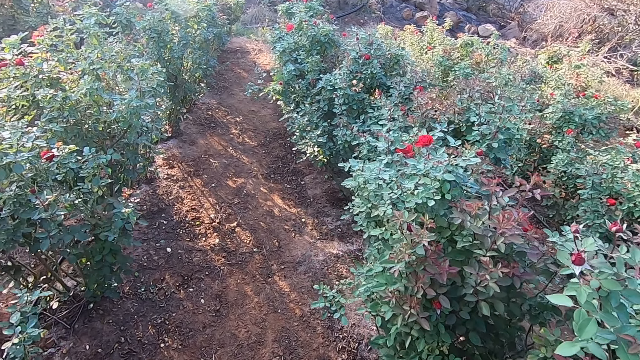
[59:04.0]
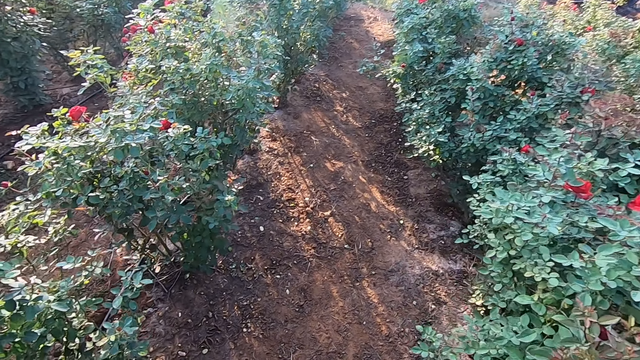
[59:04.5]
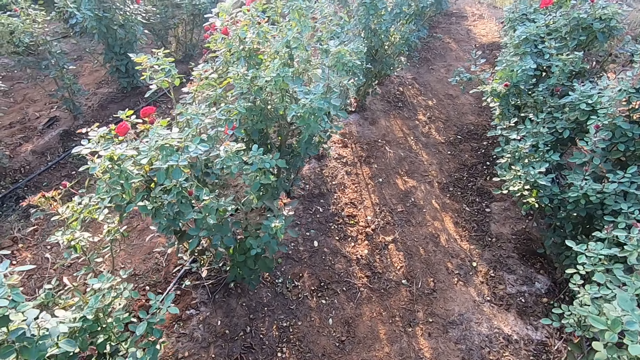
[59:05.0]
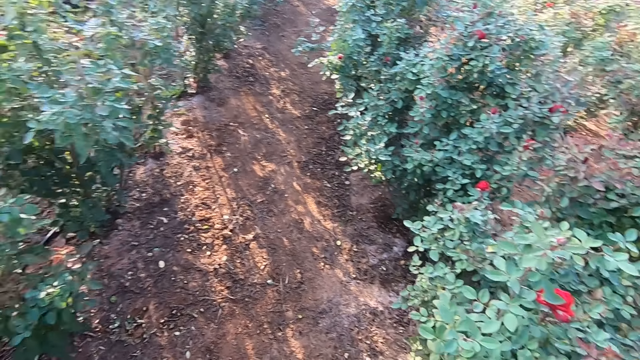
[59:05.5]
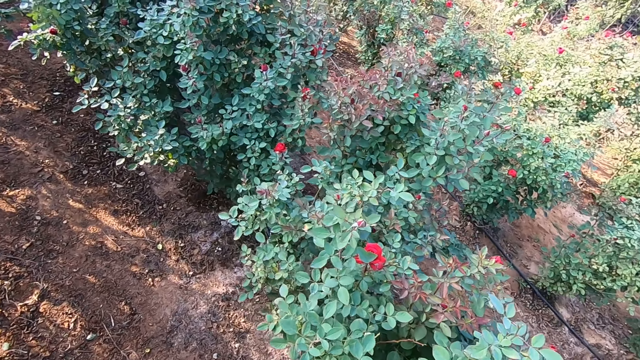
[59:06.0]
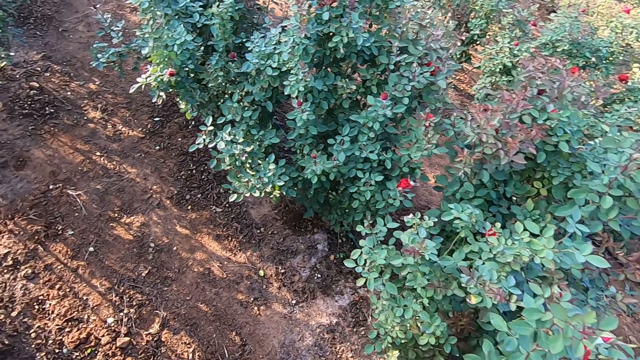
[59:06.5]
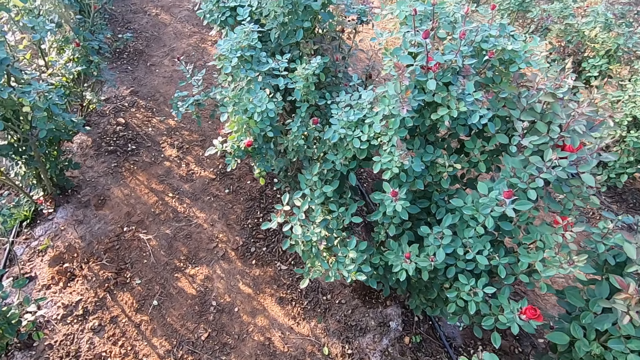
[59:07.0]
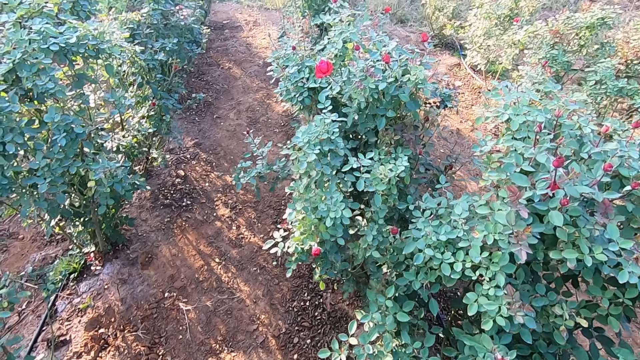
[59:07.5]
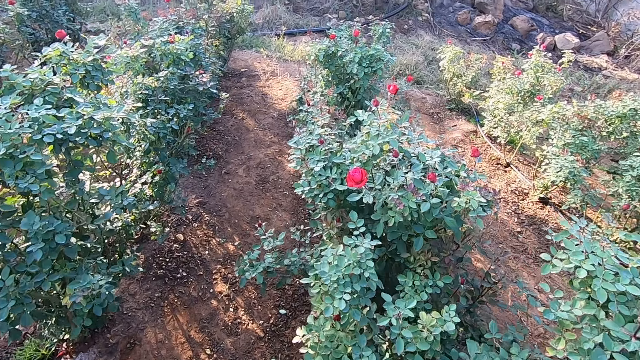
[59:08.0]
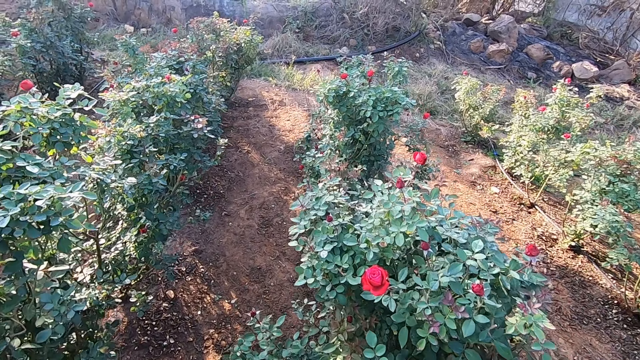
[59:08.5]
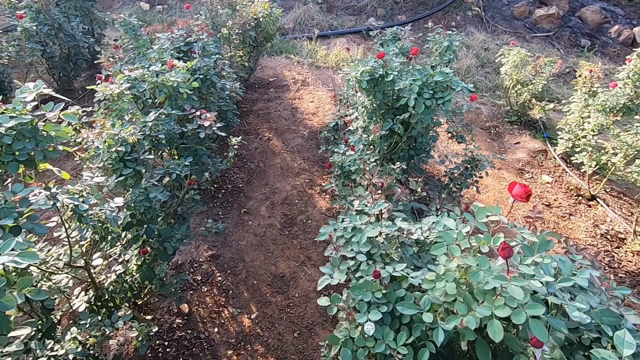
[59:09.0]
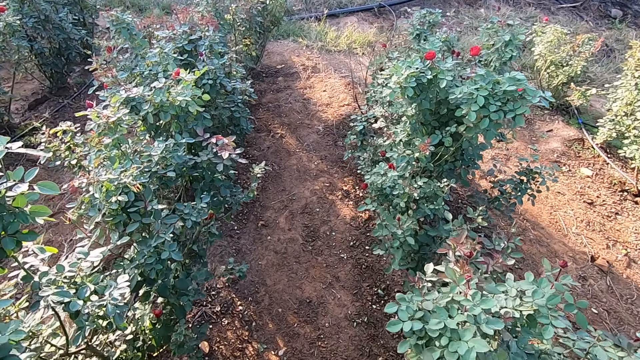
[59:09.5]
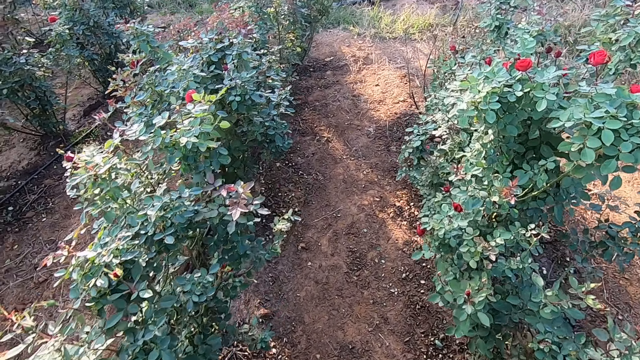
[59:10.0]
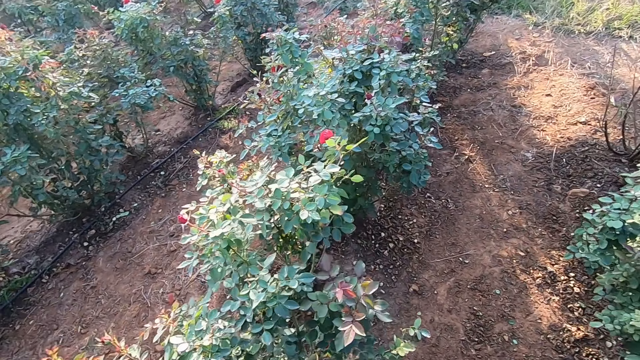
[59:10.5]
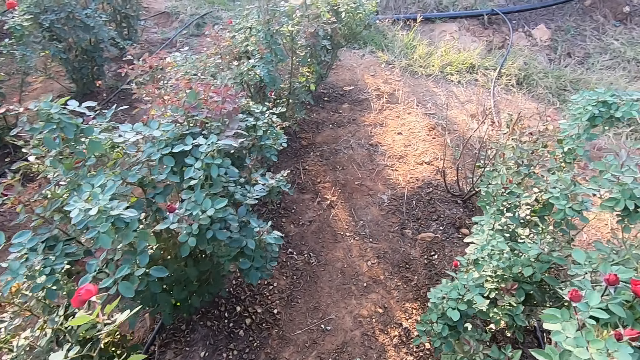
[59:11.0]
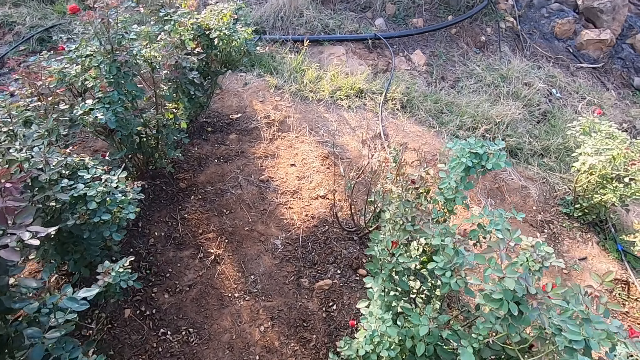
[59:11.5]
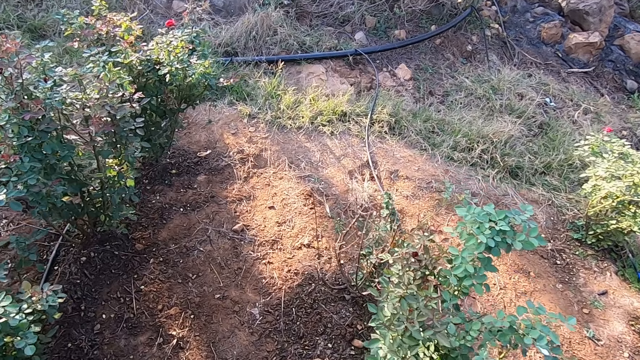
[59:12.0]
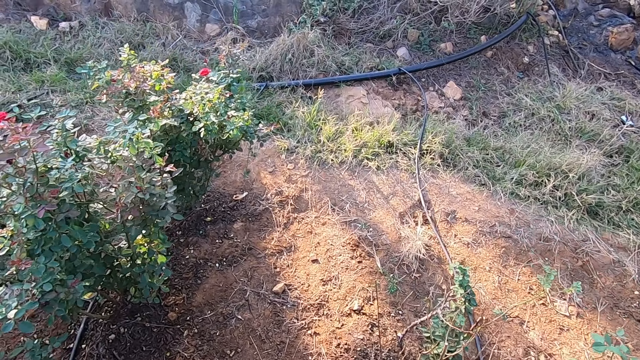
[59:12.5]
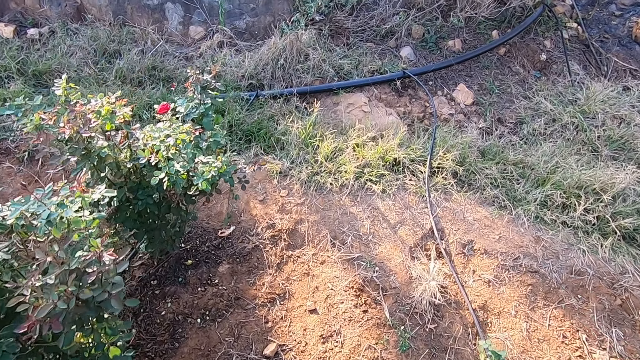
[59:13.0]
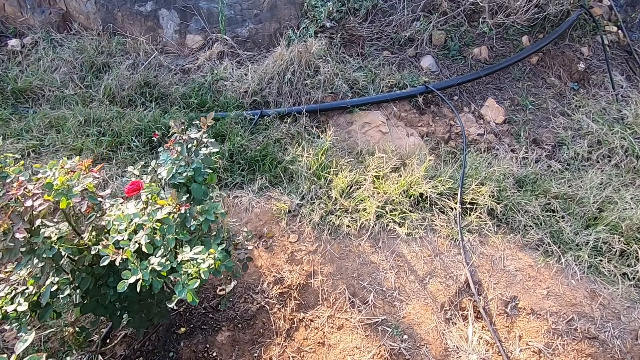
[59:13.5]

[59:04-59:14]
The camera wearer looks round. They walk around.

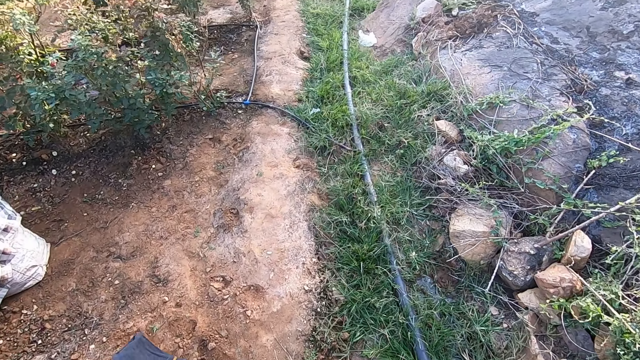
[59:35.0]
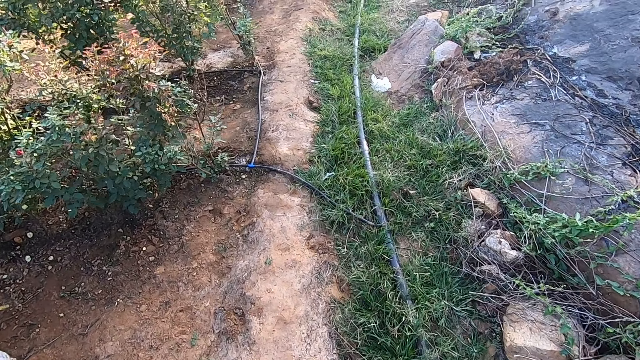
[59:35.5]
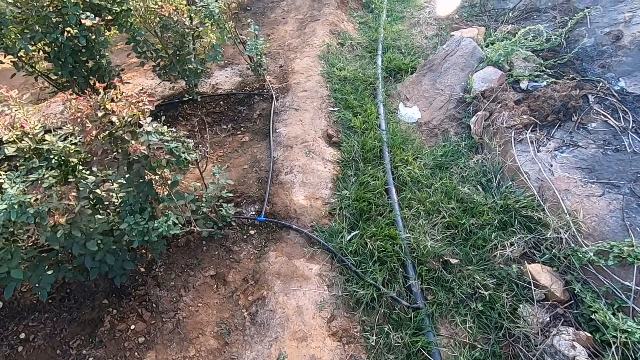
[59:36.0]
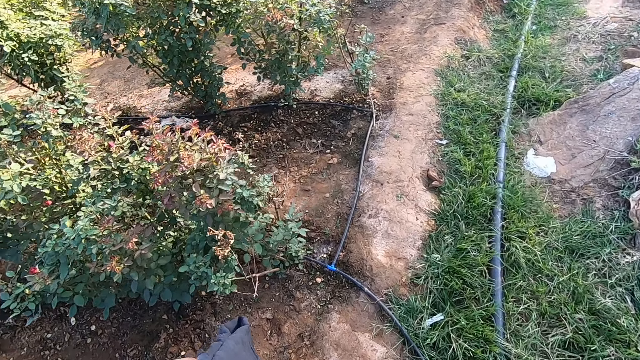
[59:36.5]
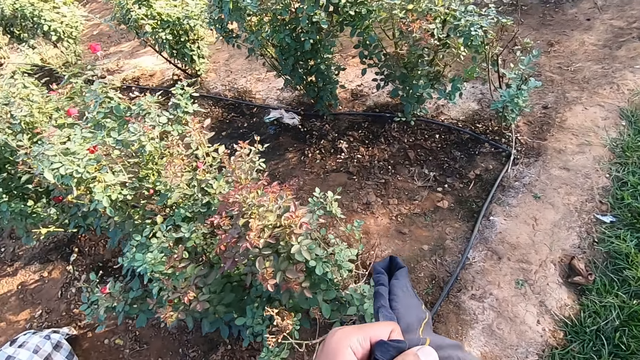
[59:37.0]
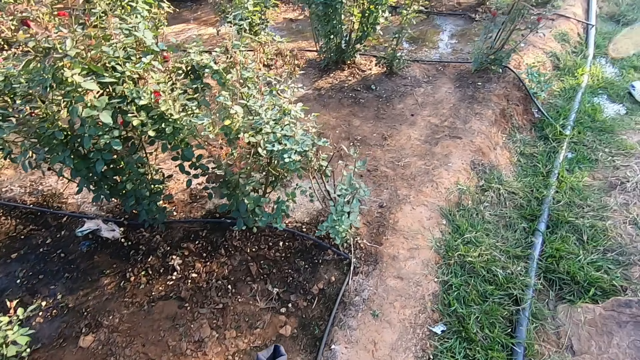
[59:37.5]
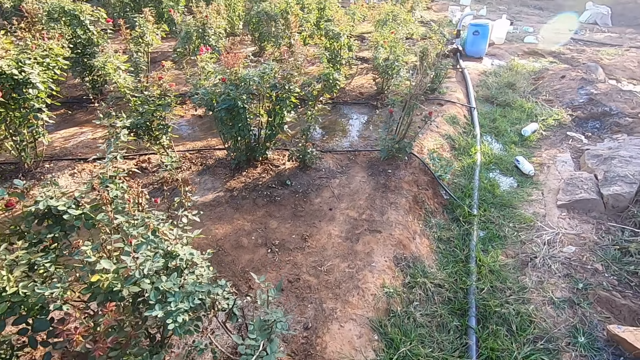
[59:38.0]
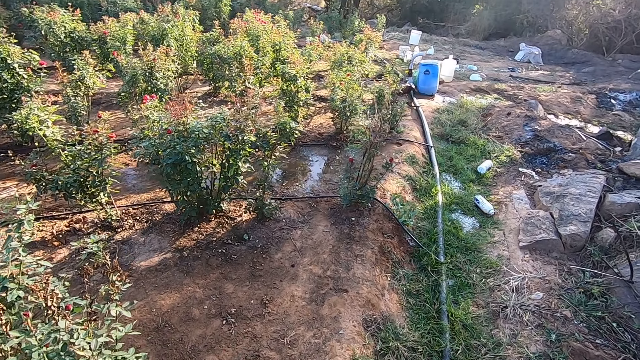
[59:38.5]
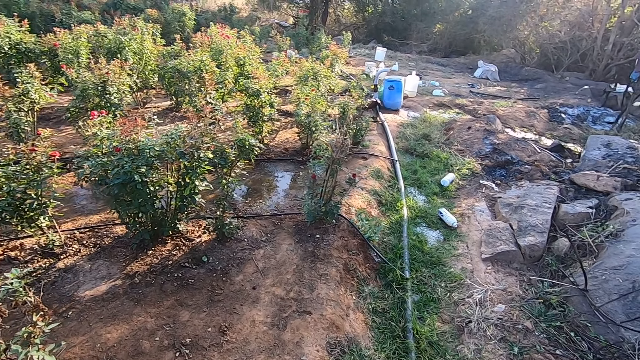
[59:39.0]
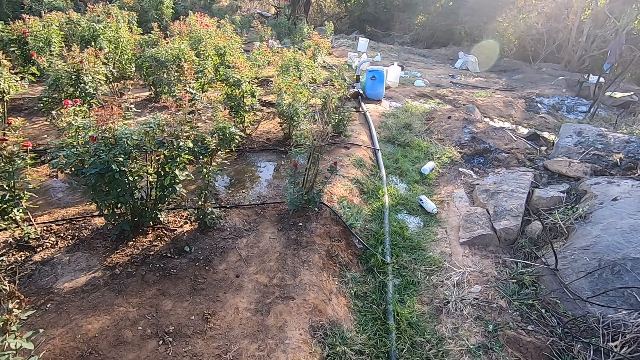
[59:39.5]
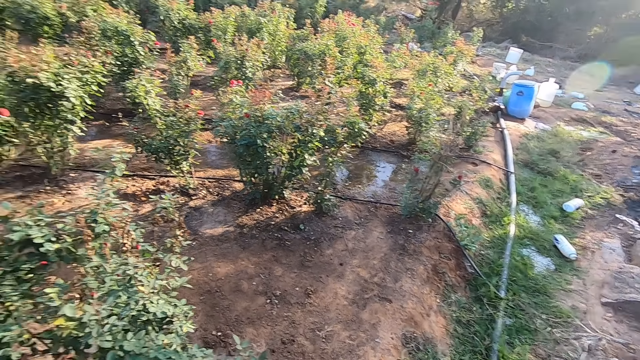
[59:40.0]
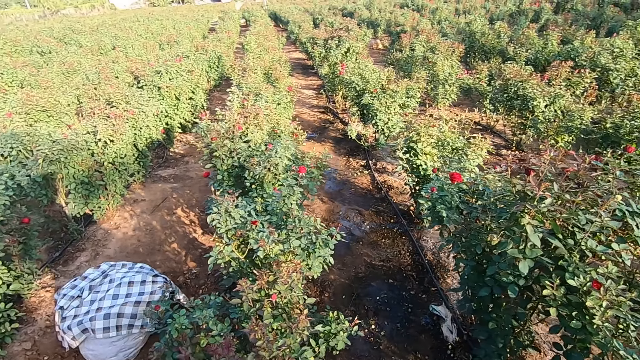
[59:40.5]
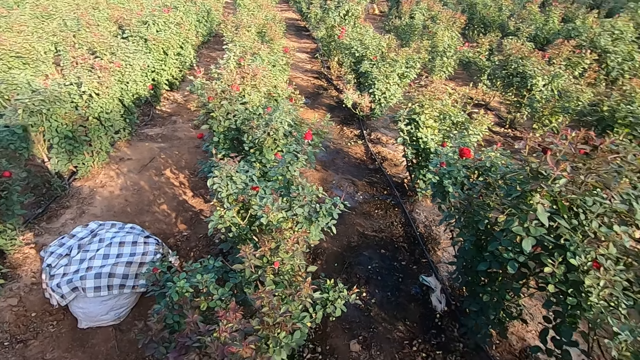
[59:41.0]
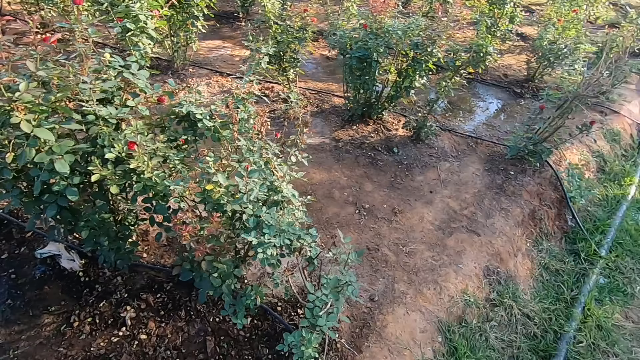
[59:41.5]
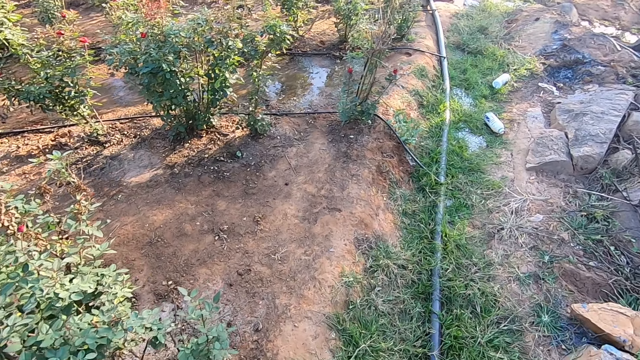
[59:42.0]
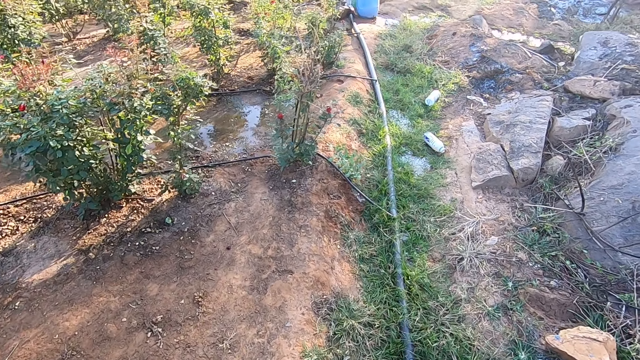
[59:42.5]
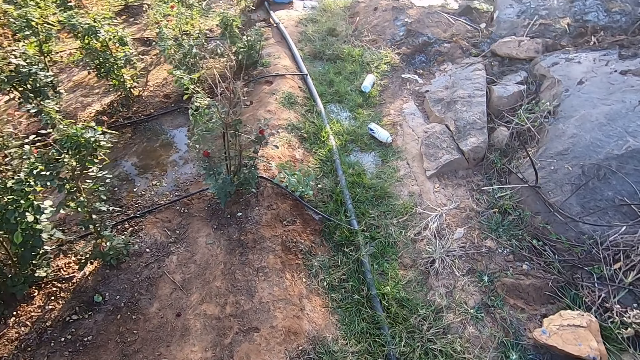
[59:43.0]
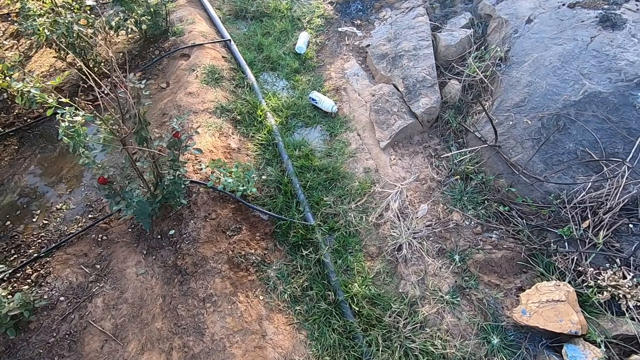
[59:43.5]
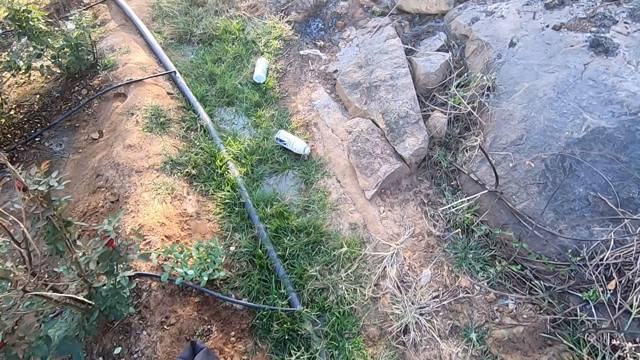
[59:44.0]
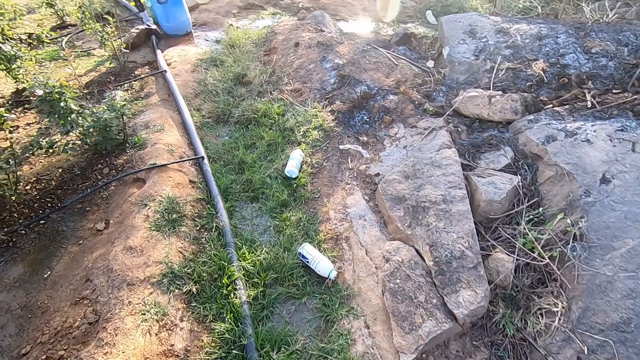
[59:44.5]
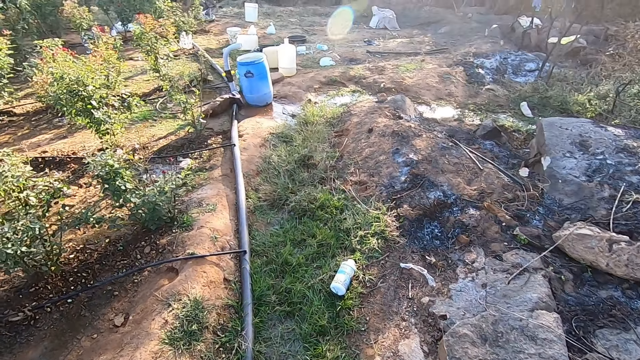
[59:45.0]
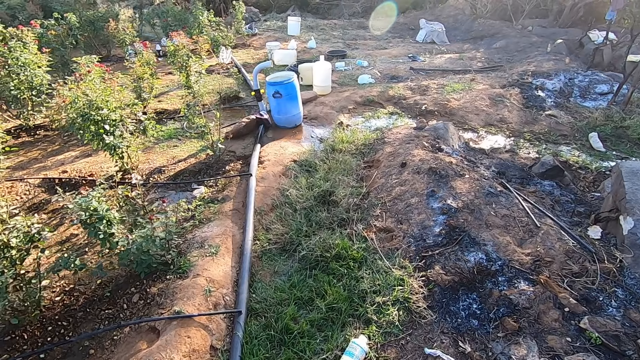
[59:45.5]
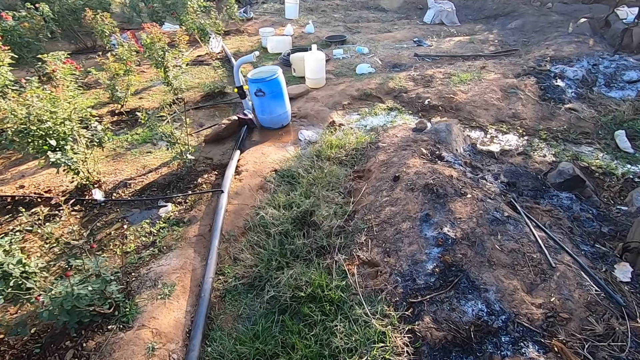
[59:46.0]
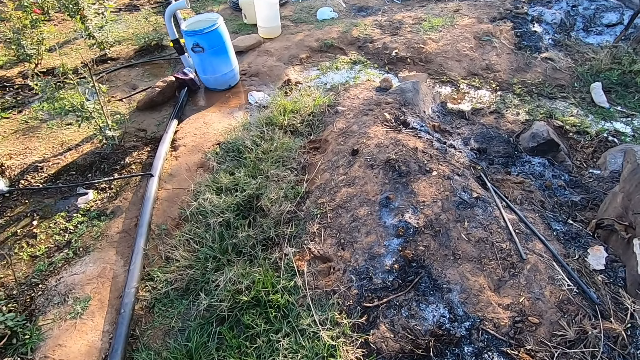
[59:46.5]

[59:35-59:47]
The camera wearer looks round. They walk around.
